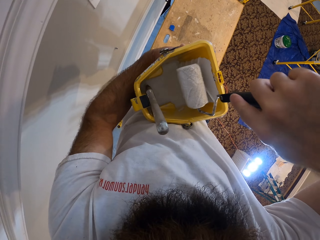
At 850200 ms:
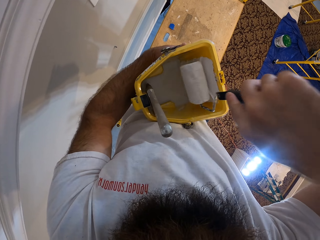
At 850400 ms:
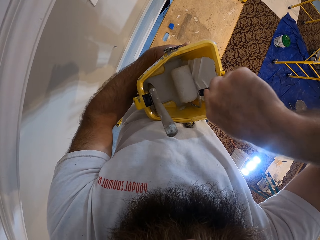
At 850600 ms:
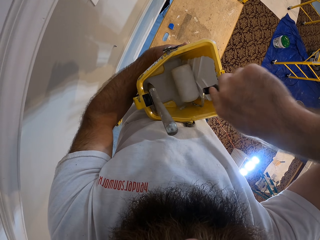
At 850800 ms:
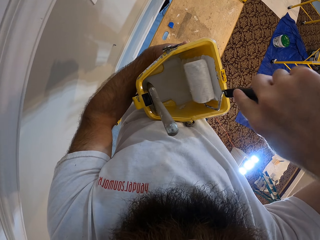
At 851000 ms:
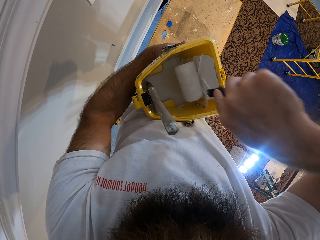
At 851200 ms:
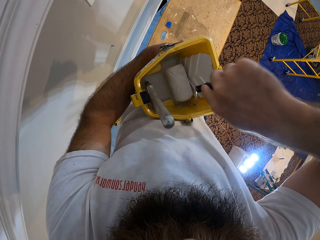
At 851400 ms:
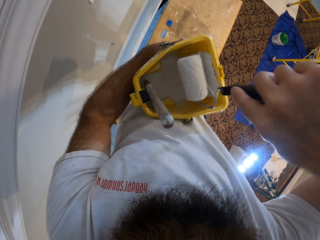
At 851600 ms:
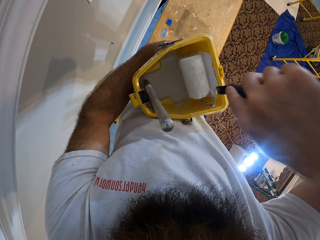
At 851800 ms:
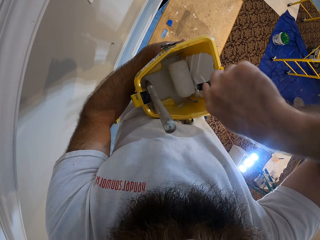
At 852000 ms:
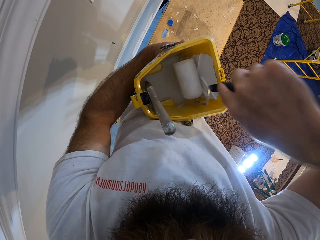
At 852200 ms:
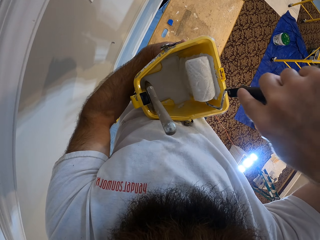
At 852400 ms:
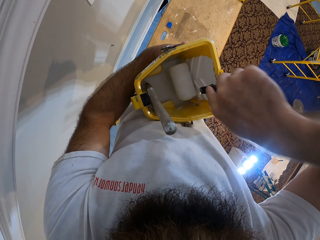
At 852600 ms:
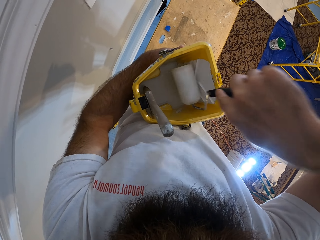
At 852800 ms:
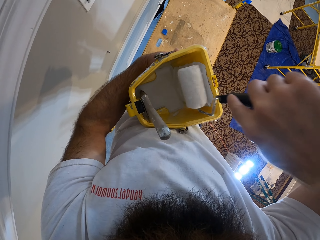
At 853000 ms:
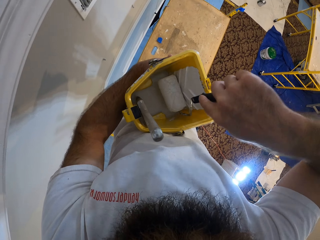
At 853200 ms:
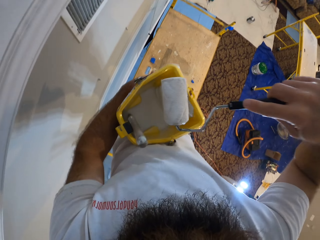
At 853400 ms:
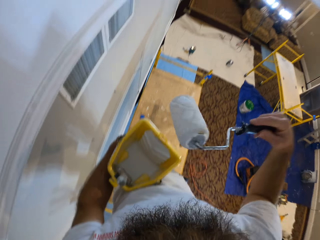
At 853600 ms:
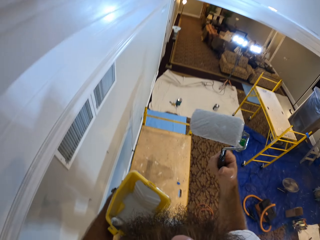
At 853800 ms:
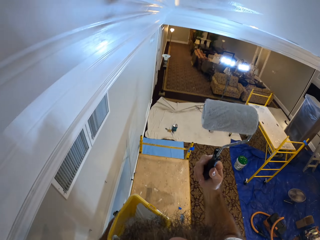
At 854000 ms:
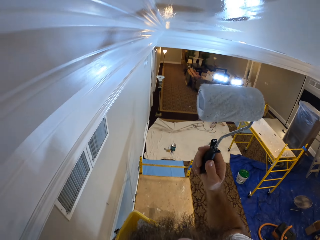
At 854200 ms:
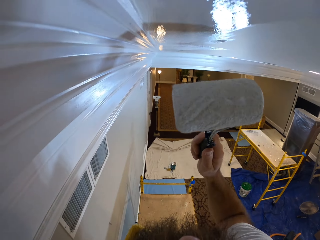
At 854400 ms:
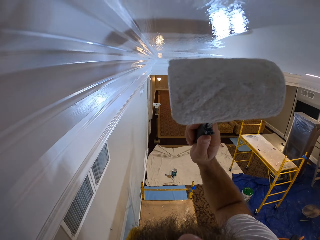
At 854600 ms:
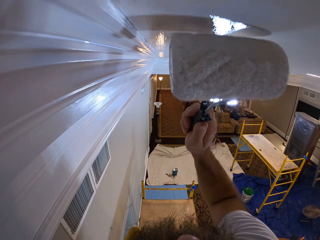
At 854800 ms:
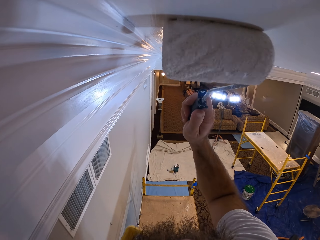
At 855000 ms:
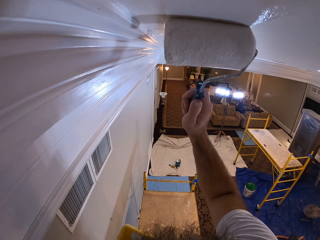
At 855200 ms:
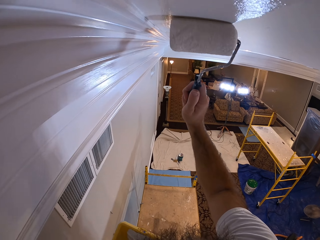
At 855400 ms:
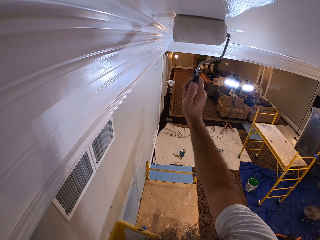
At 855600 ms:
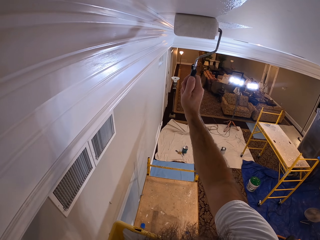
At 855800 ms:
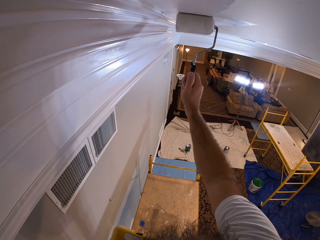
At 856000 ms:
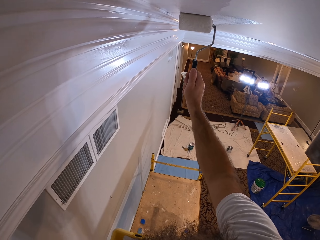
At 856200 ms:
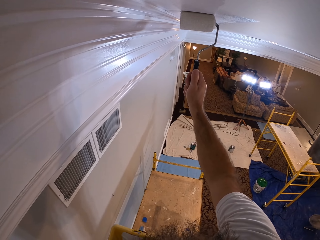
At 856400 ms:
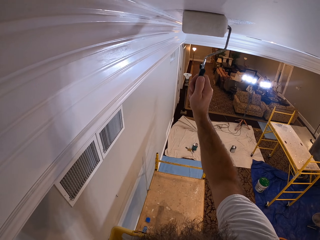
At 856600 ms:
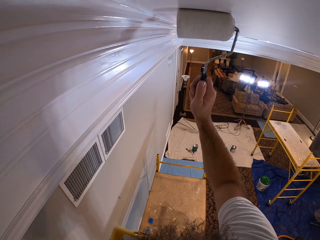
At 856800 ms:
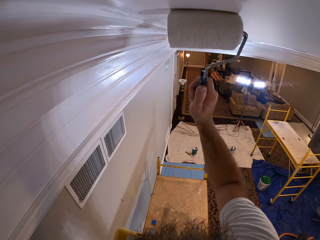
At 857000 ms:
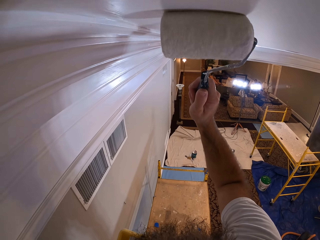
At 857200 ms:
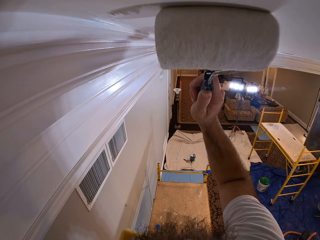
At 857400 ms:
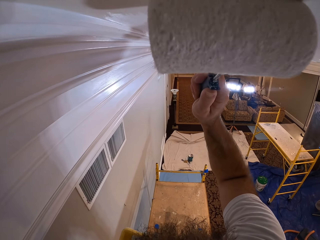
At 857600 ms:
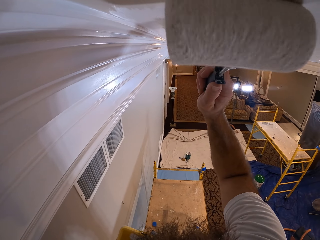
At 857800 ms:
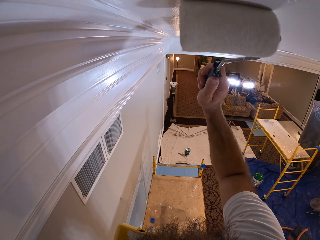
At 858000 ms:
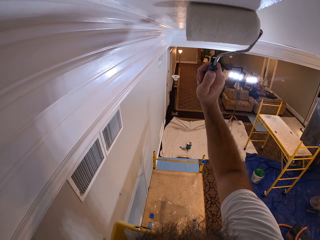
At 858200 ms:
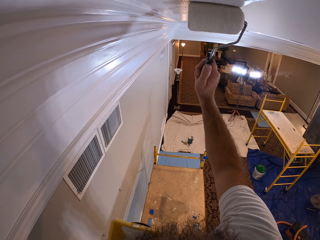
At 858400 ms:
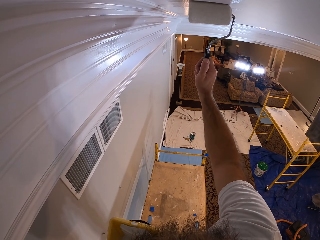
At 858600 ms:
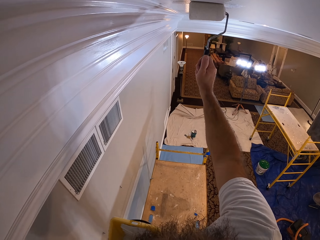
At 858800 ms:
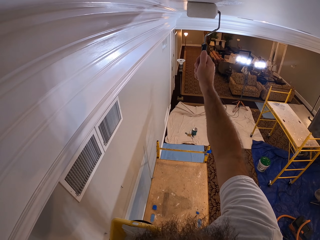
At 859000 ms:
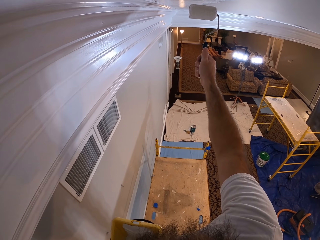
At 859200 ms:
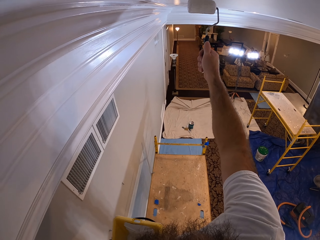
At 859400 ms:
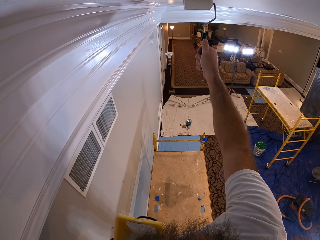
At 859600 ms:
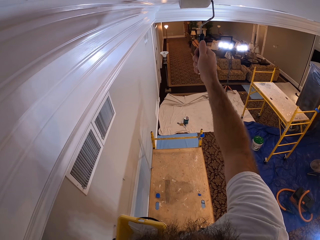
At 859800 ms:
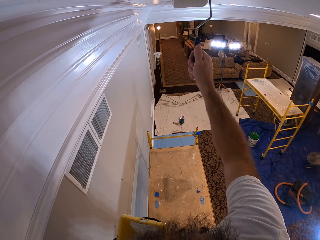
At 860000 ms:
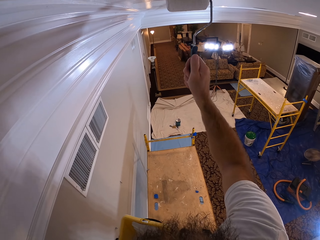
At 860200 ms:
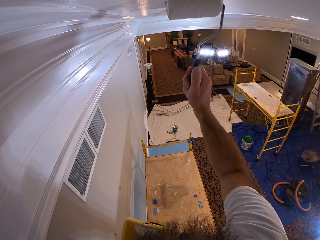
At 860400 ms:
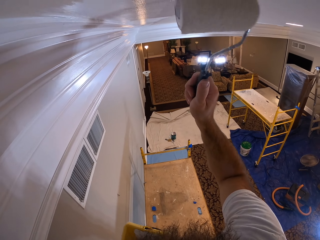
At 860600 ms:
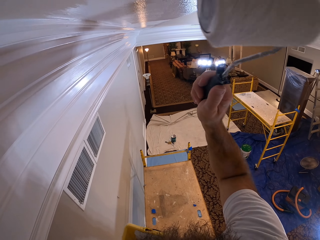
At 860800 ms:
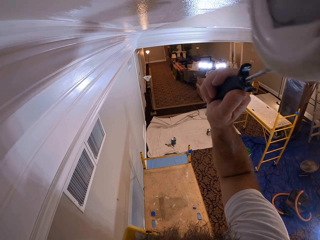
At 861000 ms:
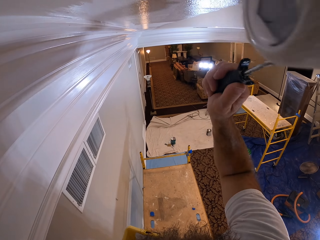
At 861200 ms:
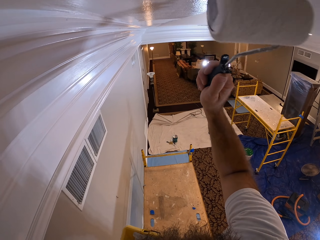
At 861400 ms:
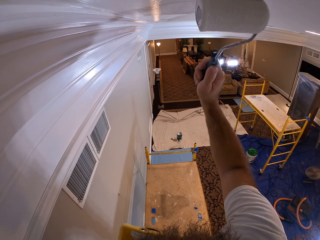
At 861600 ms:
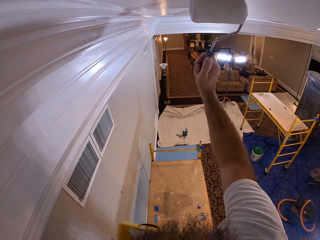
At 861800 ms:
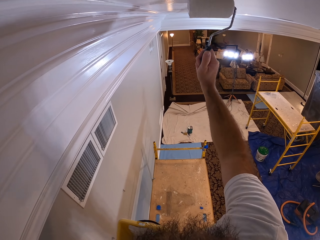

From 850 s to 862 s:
The camera wearer dips the paint roller into the paint bucket in his right hand. He paints the ceiling with a brush or the paint roller in his right hand.

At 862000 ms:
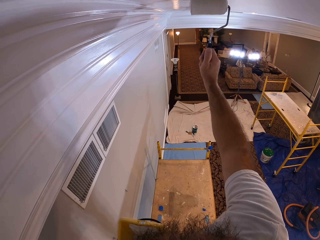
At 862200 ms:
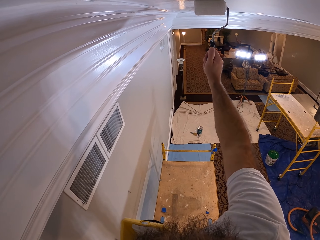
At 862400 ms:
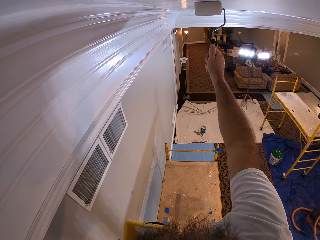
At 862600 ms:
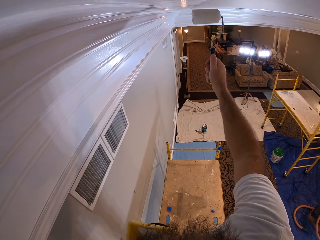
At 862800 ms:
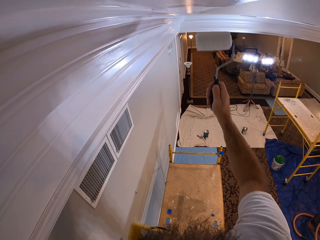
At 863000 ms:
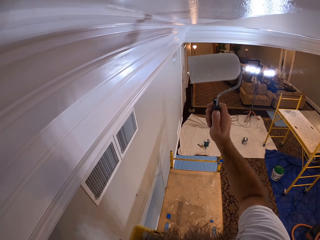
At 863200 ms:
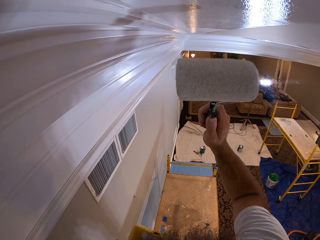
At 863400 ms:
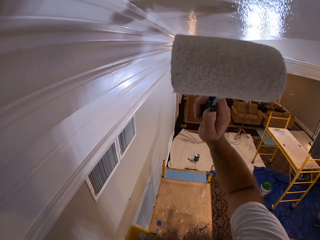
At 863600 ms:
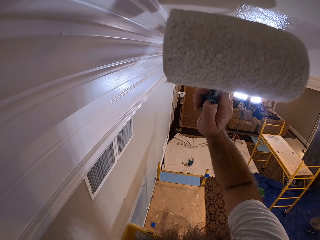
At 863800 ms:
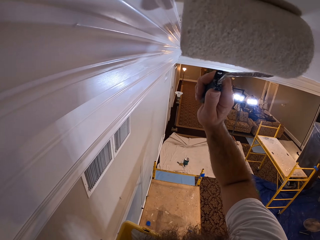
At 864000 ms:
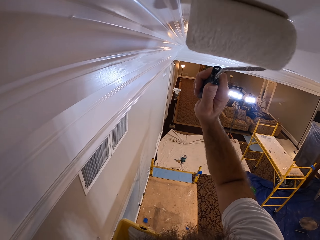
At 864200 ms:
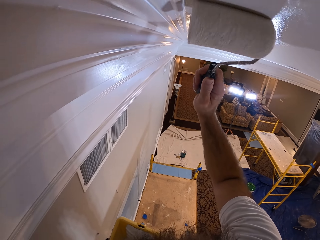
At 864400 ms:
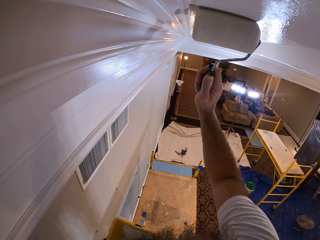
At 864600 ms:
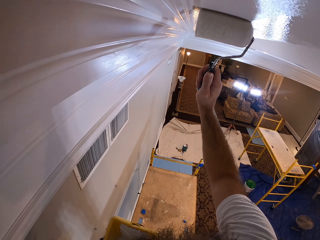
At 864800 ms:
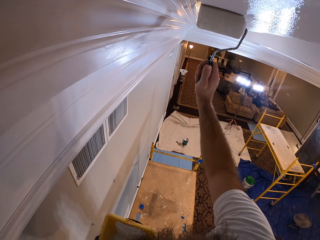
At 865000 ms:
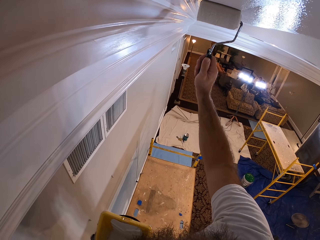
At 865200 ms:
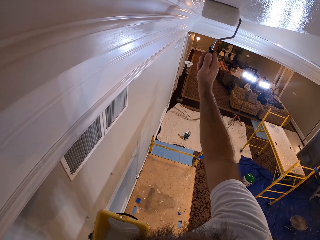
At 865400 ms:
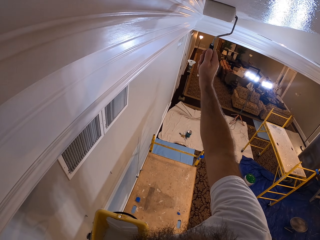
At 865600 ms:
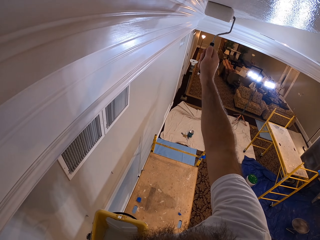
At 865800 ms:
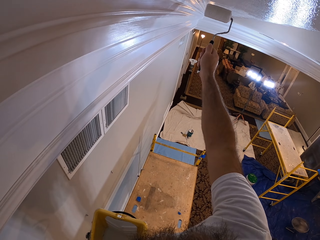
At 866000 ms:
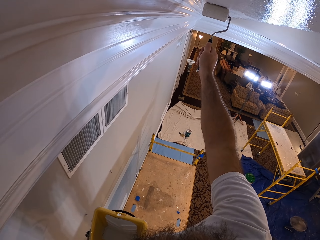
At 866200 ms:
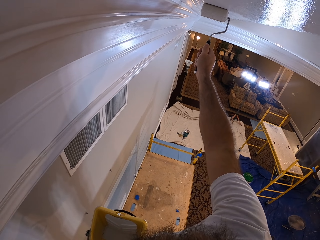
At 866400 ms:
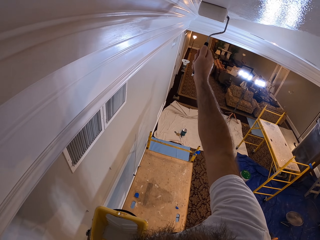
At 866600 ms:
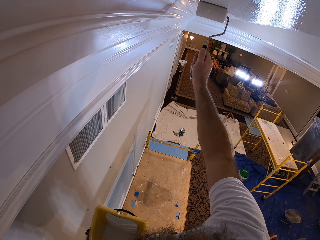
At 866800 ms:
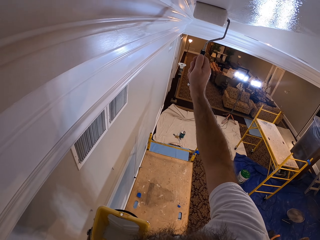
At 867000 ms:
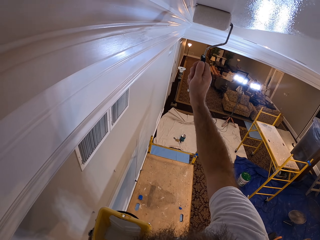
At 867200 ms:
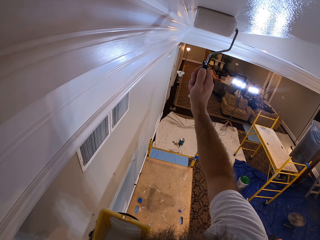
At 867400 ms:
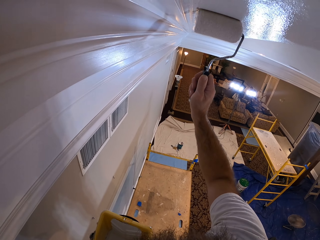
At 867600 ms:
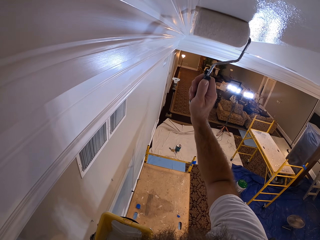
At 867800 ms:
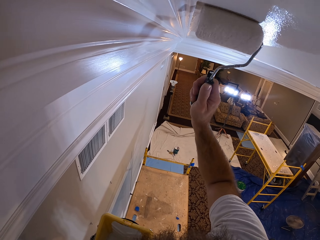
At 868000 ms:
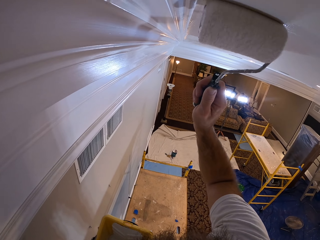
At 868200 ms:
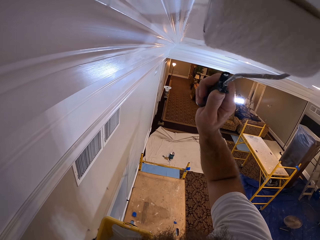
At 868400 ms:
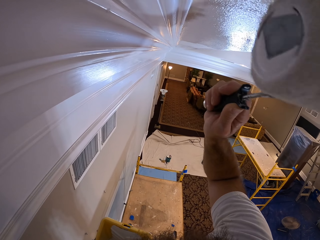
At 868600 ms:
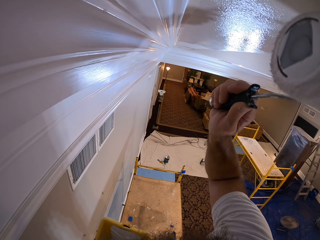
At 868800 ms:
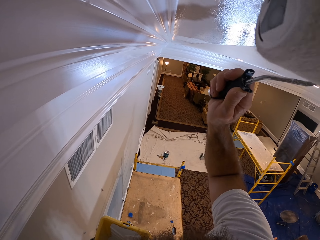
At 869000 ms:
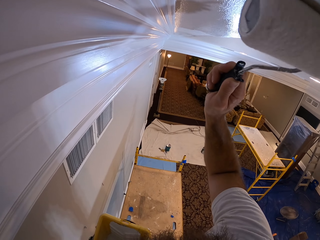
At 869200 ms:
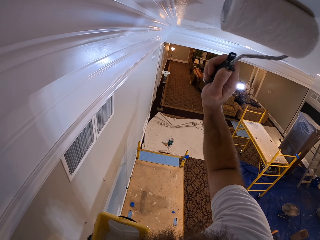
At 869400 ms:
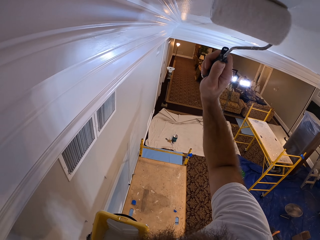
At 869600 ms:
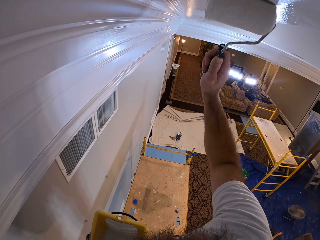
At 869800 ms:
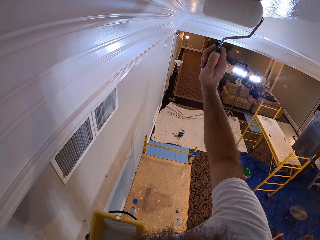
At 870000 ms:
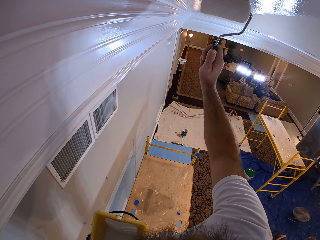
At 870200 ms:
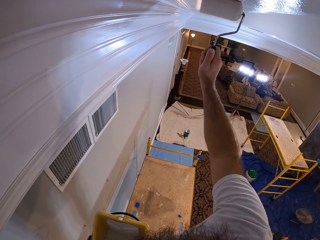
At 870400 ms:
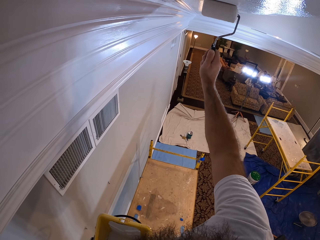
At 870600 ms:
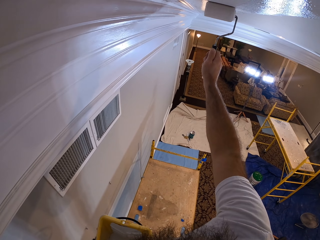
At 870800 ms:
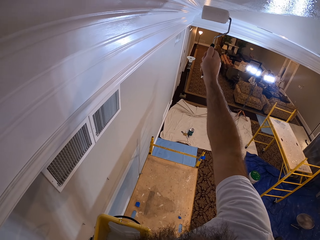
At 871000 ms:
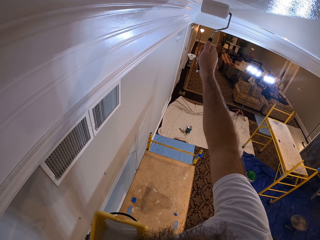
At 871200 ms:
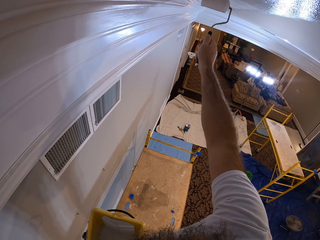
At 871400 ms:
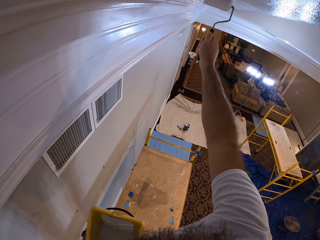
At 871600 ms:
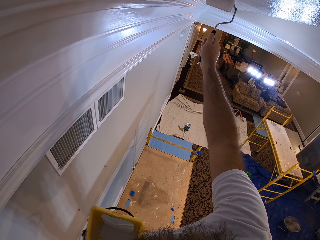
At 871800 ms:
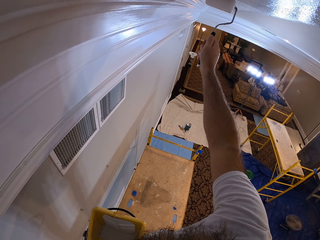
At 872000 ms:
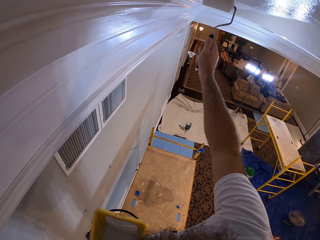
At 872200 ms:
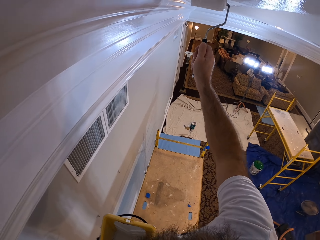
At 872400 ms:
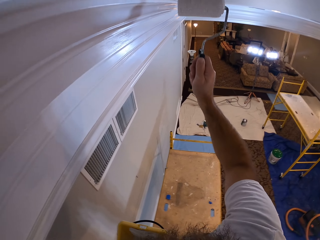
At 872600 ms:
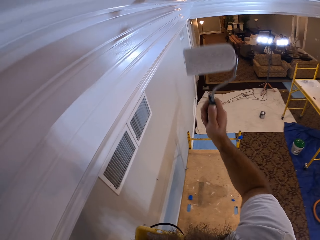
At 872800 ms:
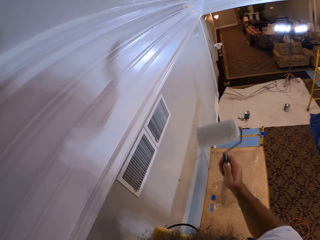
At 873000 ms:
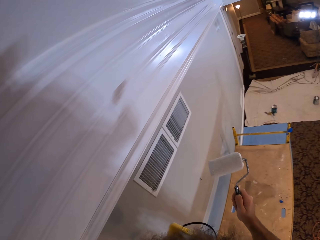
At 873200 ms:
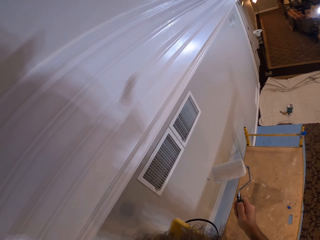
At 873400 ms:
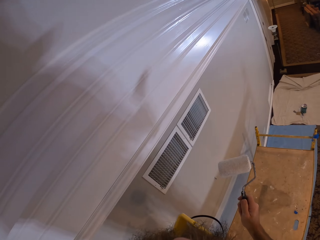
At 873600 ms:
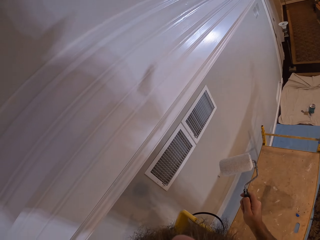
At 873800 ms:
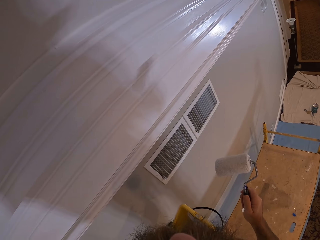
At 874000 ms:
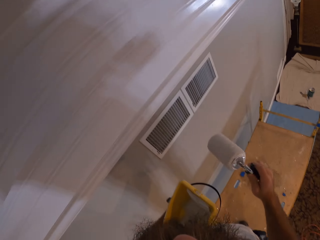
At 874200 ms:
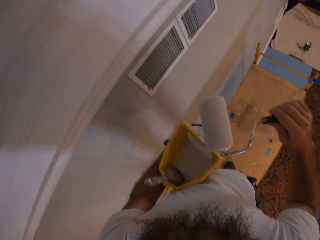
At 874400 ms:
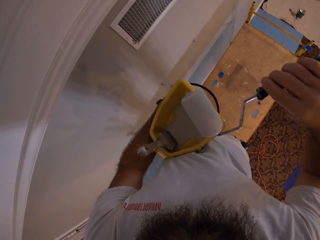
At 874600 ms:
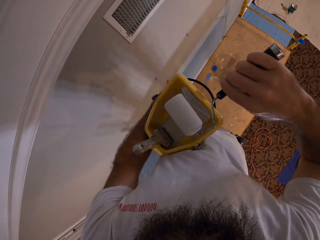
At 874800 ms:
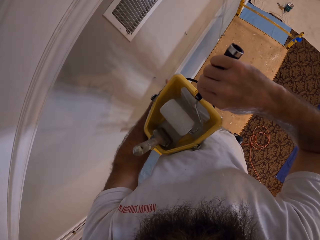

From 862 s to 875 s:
The camera wearer lowers his hand. He drops the paint roller into the paint bucket in his left hand.
